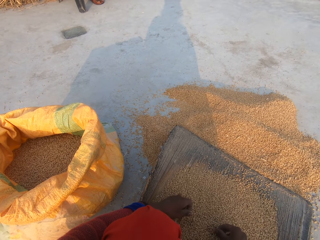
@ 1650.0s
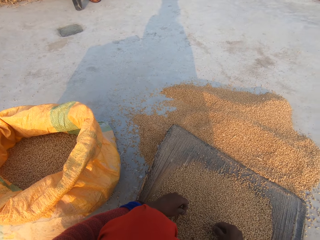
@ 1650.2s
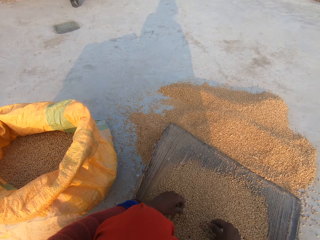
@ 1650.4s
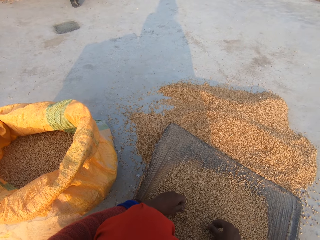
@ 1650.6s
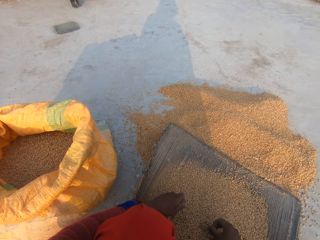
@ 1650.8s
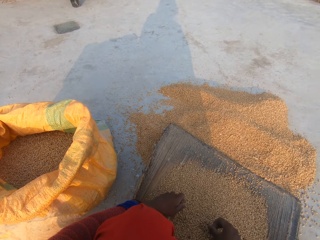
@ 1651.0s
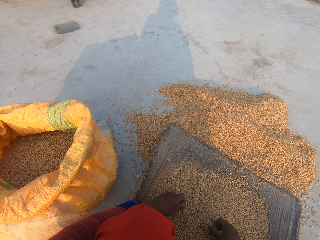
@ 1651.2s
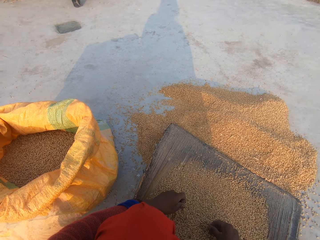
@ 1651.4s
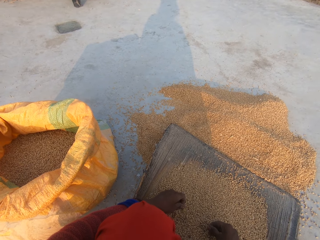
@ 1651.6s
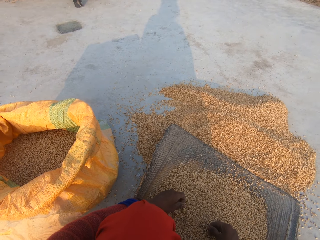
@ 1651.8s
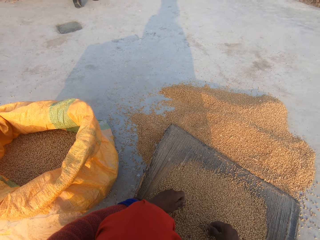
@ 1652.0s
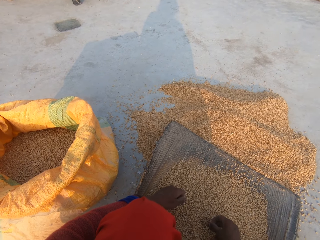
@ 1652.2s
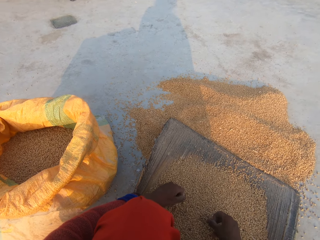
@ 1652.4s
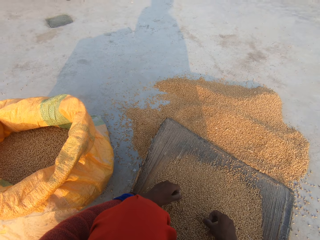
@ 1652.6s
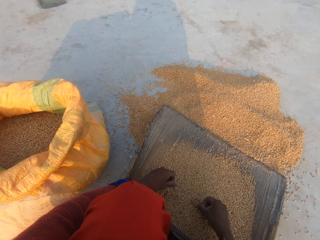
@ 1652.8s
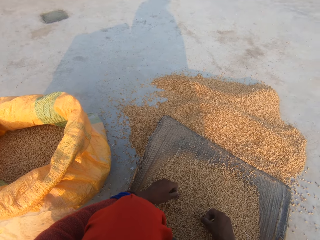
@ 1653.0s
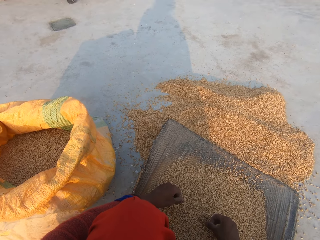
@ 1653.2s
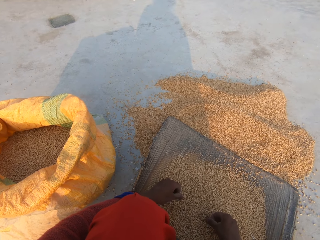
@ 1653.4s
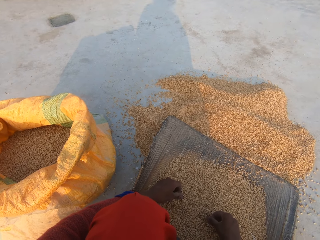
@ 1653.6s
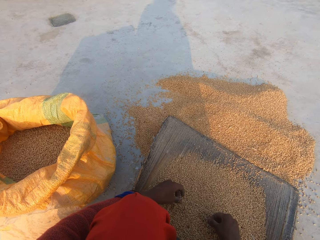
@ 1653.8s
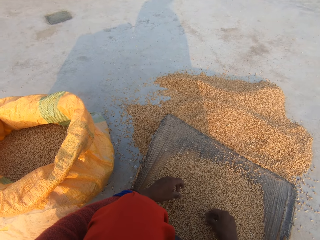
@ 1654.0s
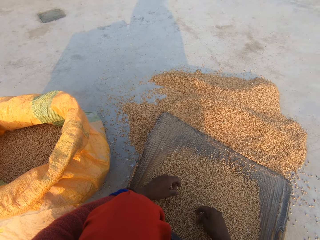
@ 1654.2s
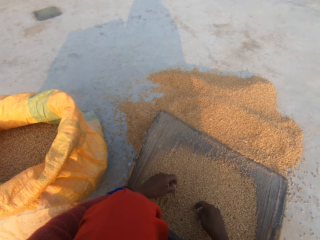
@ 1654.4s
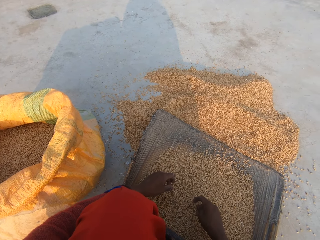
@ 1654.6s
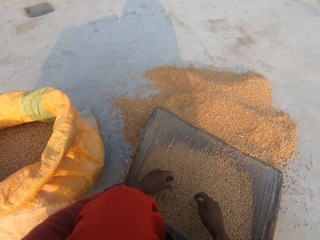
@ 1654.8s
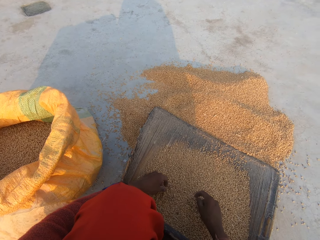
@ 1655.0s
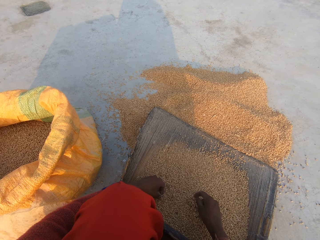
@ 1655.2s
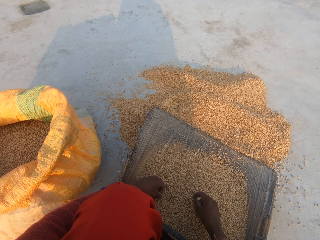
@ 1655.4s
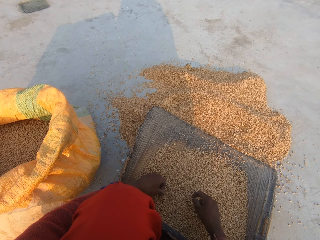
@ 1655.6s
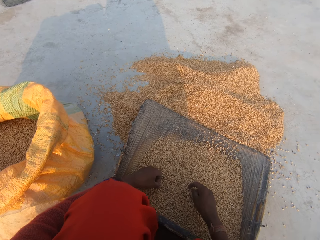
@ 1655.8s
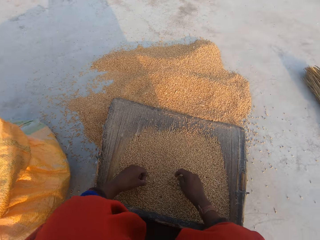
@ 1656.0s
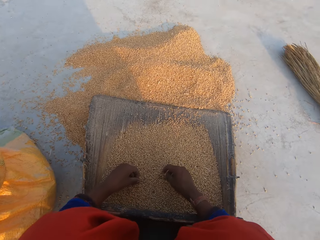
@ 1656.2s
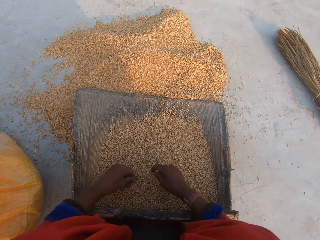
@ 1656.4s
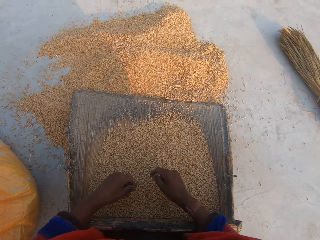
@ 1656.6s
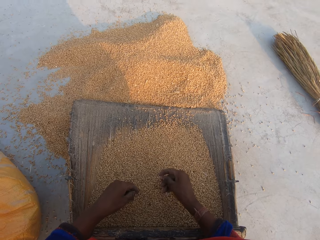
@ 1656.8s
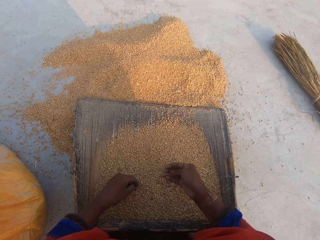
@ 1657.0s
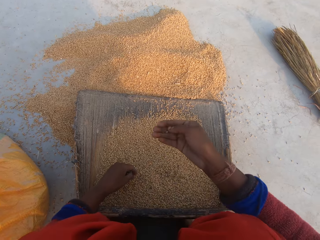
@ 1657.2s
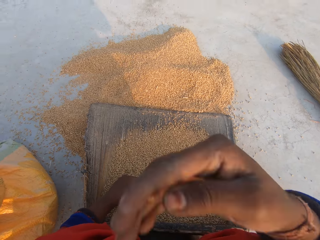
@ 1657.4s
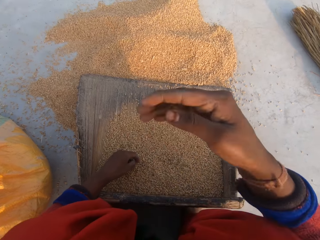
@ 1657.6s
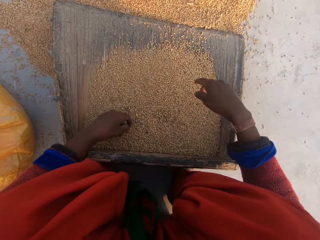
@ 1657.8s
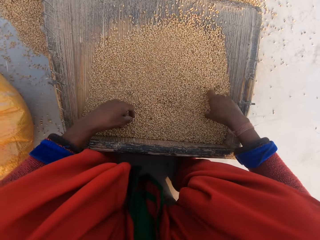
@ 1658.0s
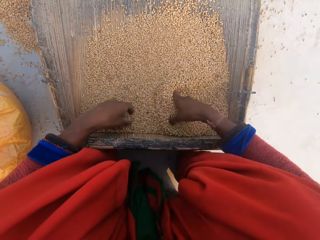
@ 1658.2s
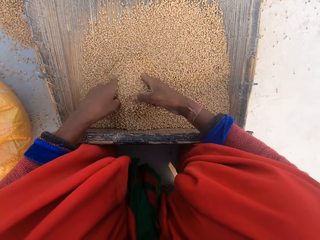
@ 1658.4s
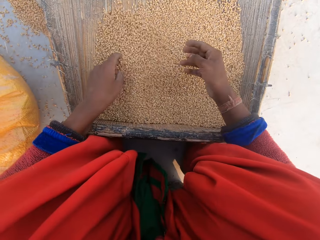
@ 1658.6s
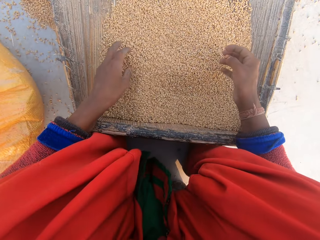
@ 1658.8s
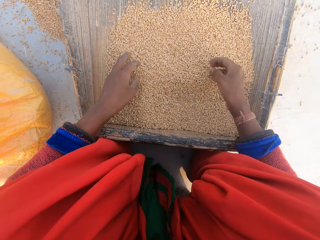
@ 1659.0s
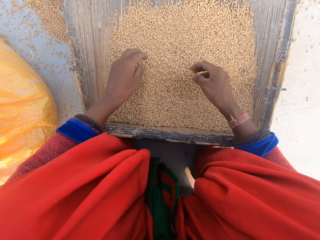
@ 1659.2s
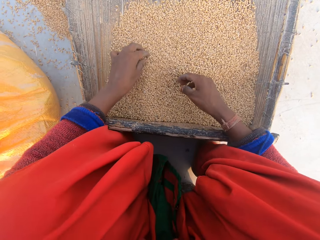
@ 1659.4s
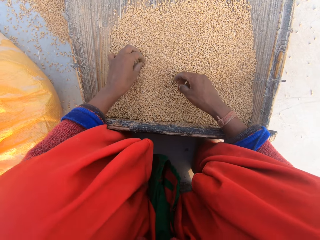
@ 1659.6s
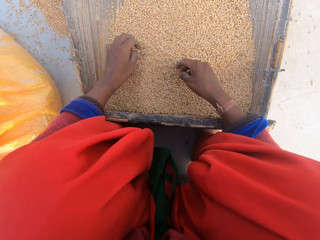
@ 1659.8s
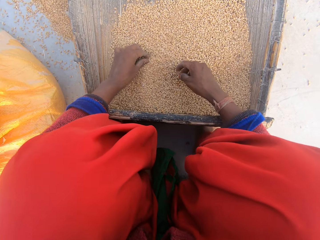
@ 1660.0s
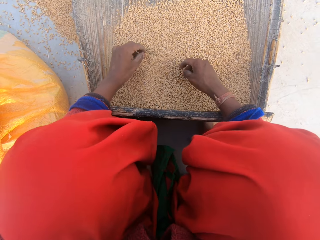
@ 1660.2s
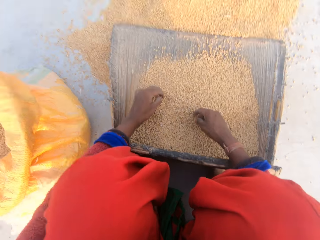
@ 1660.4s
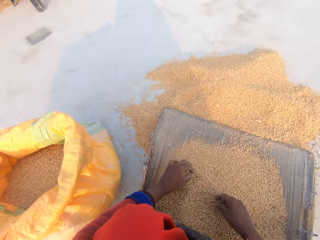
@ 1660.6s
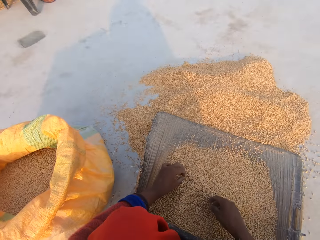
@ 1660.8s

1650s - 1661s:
The camera wearer stares at the grain on the floor. She dips her hands in the grain. She inspects the grains.

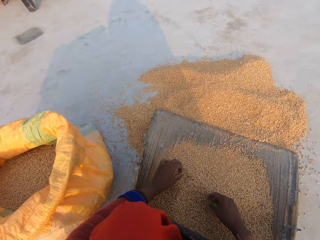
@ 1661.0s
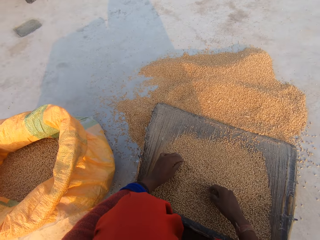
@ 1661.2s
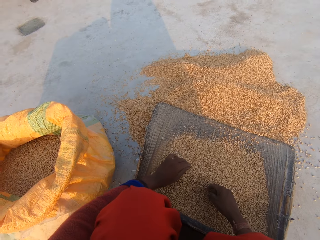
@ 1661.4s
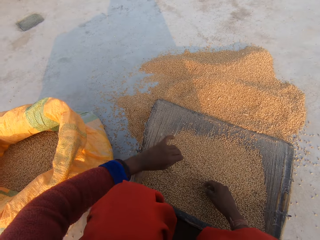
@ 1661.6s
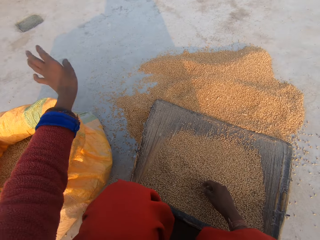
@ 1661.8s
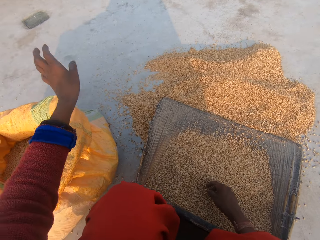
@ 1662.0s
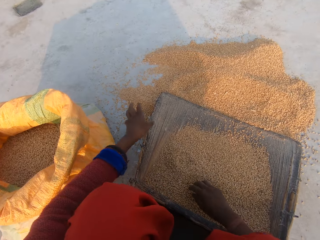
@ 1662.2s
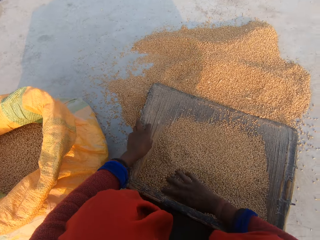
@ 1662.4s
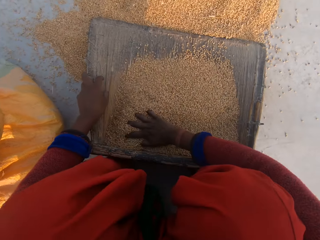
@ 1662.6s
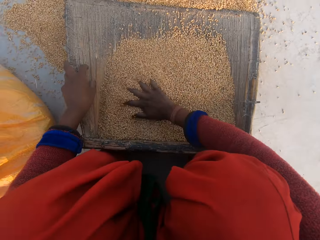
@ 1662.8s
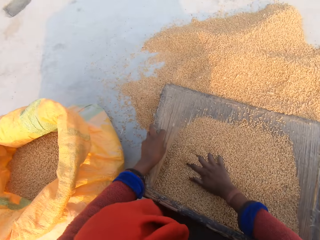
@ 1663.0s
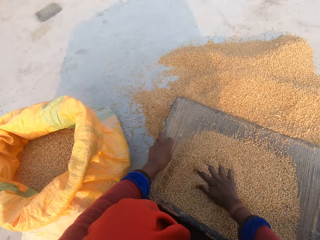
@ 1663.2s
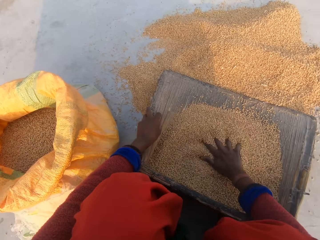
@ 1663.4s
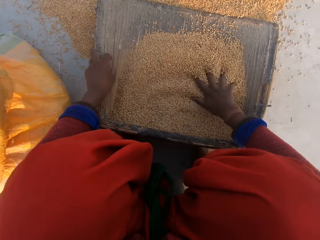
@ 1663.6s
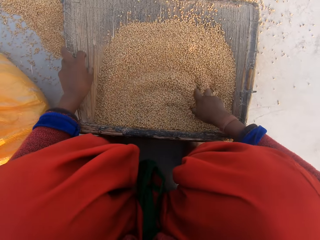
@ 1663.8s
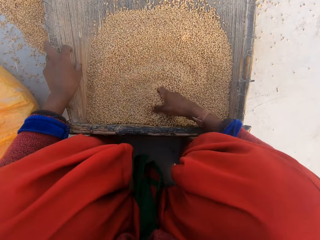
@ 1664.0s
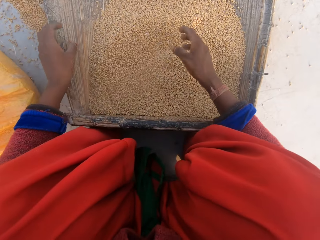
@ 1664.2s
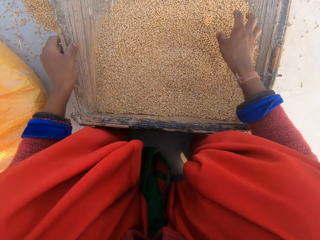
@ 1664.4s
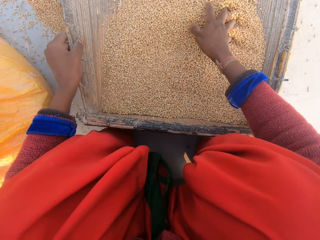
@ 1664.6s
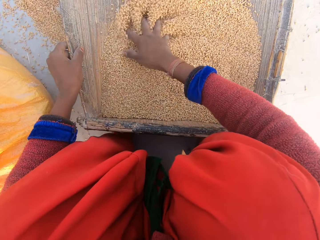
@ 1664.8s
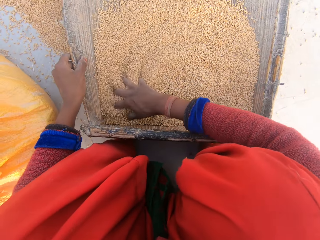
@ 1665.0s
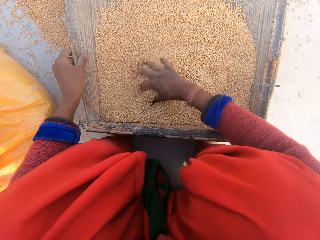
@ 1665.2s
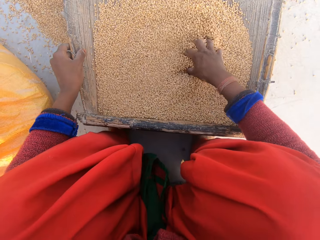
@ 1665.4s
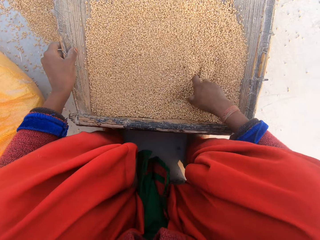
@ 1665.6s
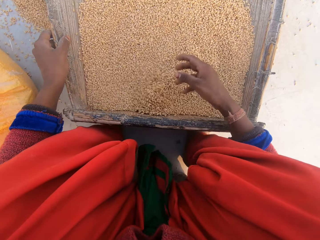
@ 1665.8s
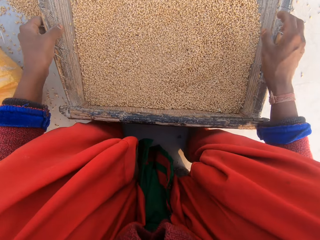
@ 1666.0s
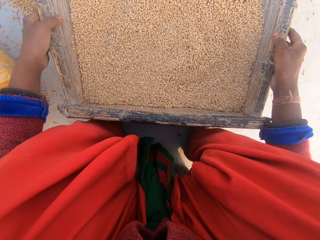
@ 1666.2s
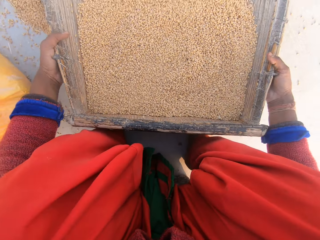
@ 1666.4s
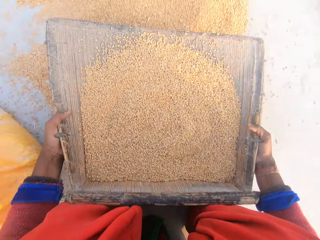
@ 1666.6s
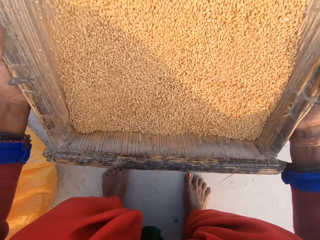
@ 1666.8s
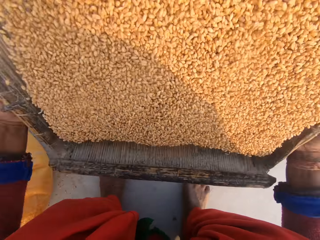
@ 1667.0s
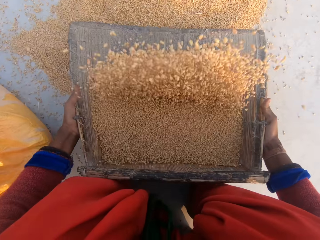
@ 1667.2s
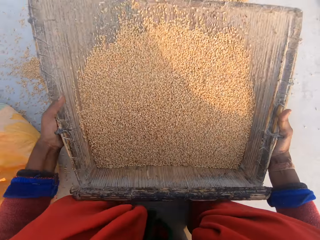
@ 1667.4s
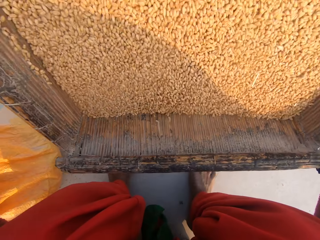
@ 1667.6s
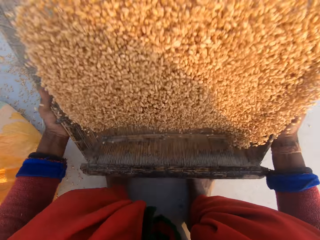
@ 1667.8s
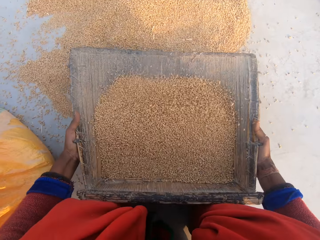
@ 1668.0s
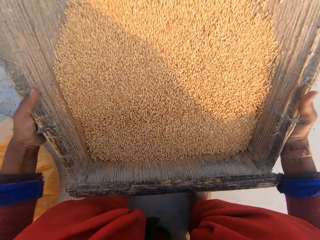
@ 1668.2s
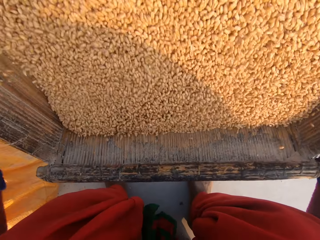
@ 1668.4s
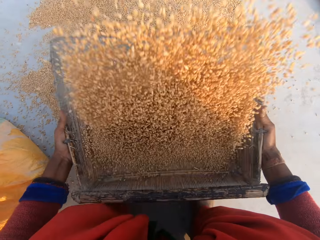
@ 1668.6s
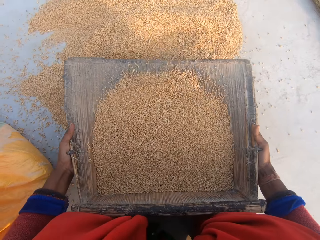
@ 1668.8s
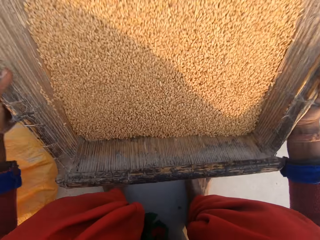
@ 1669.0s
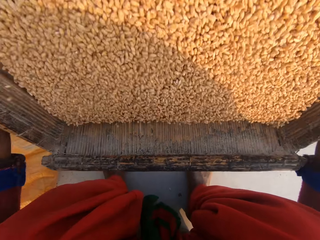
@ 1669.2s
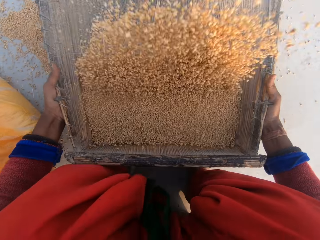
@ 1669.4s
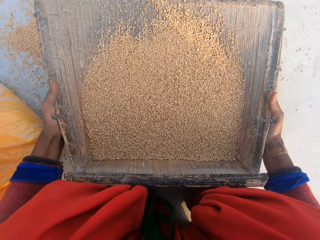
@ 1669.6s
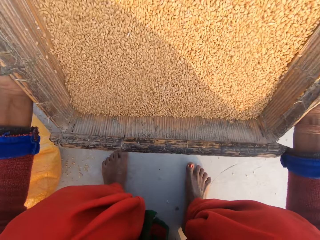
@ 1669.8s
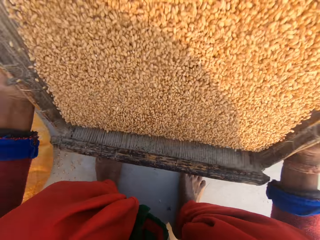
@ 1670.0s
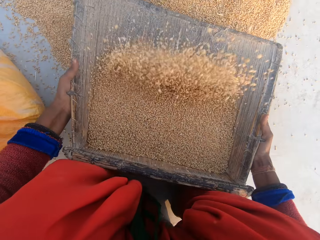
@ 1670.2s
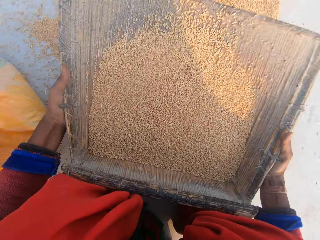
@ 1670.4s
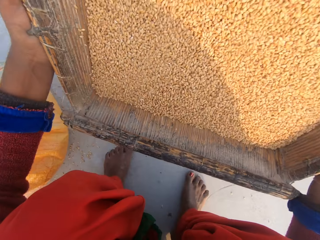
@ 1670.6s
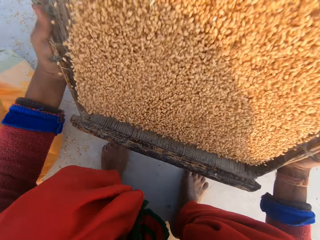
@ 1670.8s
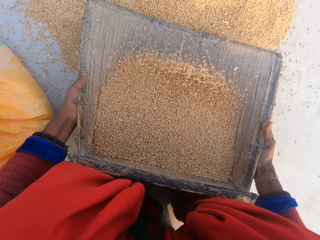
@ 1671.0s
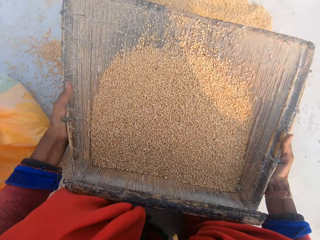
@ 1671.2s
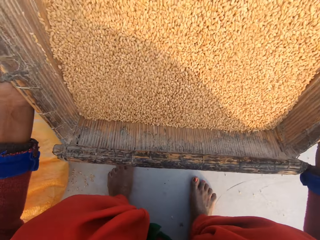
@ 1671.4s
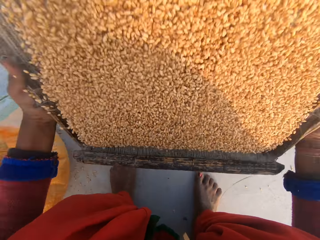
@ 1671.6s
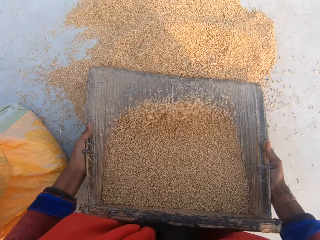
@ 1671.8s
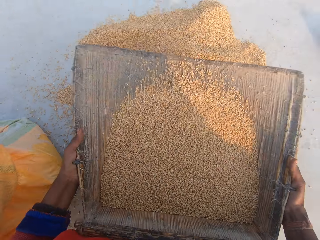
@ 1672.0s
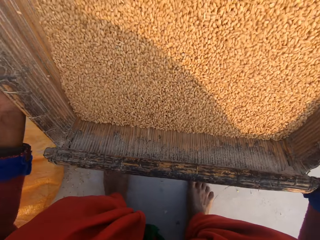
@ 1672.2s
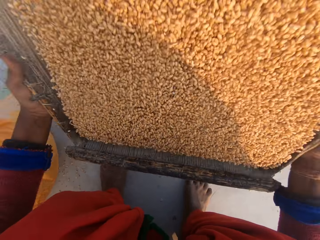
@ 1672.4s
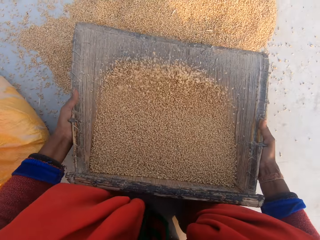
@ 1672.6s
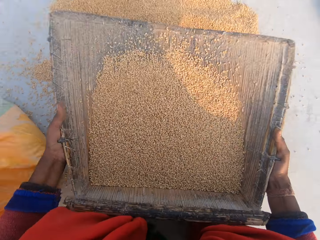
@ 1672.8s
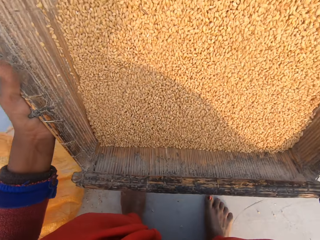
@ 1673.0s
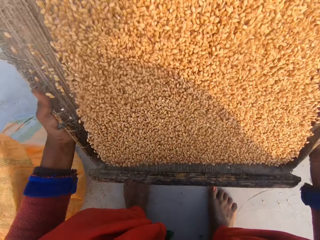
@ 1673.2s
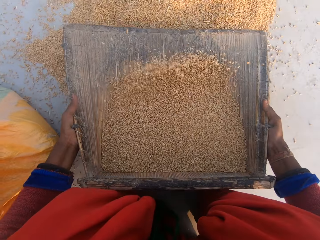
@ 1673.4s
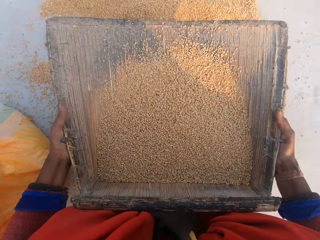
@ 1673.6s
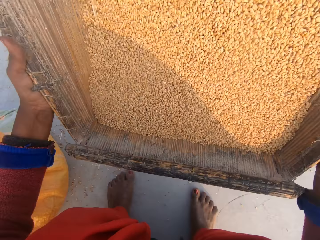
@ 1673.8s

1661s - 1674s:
The camera wearer throws the dirt. They inspect the grains. They shake the grain in the sieve. They remove dirt on the grains.
